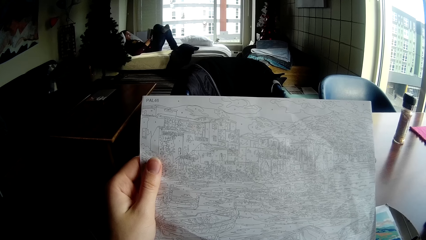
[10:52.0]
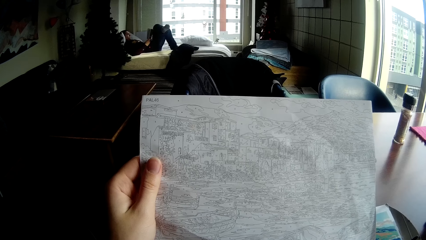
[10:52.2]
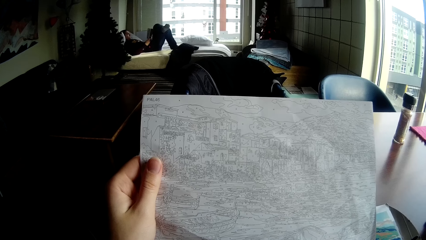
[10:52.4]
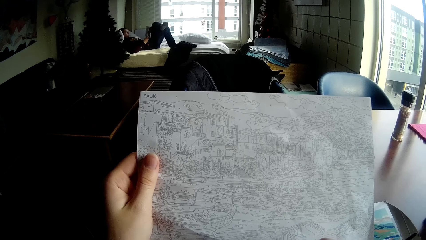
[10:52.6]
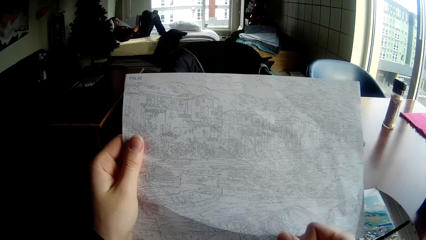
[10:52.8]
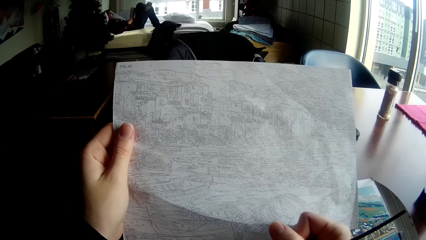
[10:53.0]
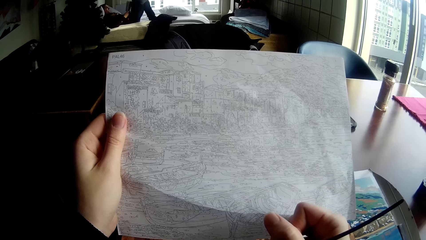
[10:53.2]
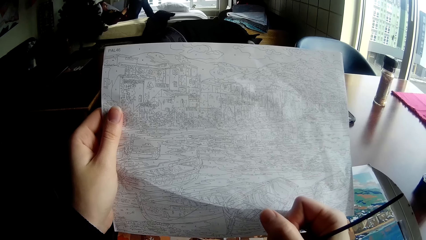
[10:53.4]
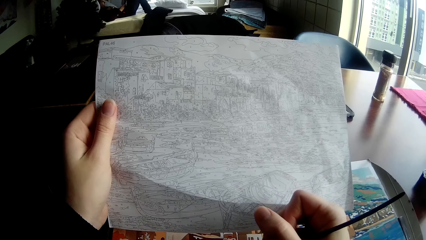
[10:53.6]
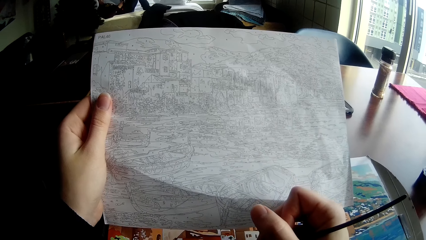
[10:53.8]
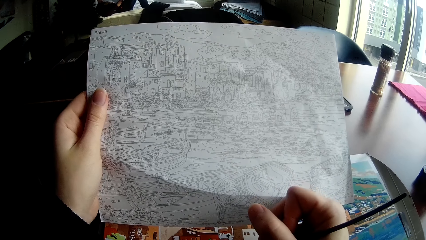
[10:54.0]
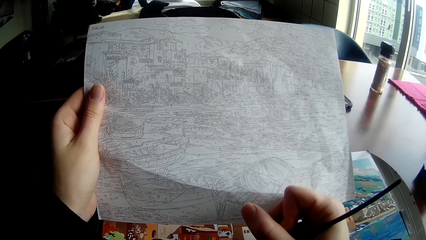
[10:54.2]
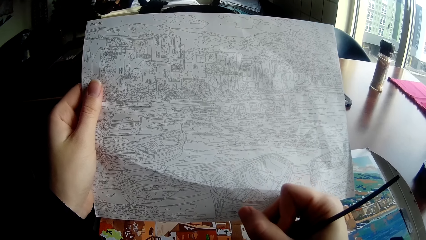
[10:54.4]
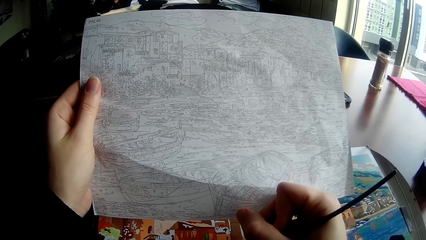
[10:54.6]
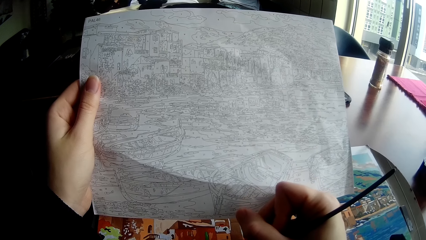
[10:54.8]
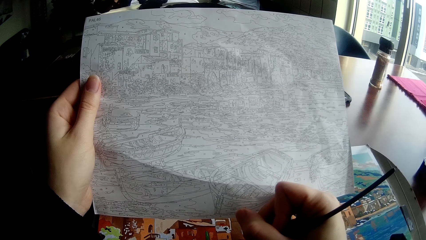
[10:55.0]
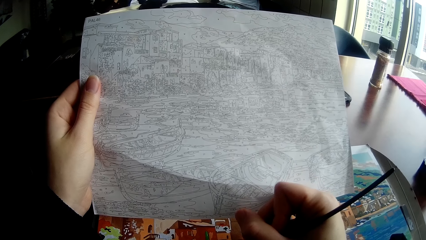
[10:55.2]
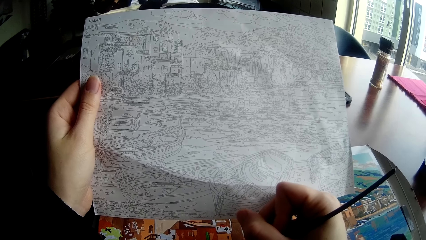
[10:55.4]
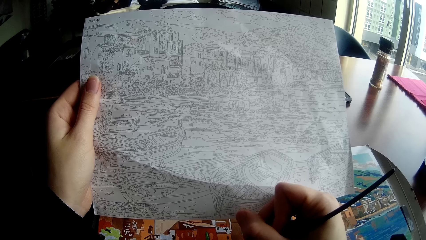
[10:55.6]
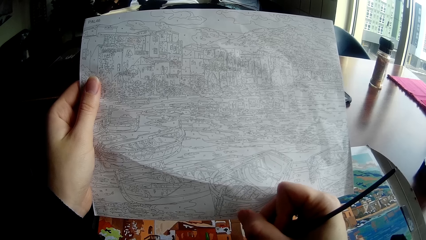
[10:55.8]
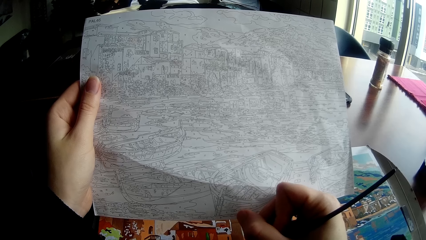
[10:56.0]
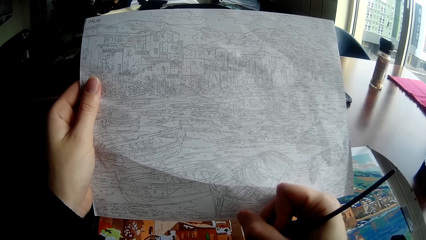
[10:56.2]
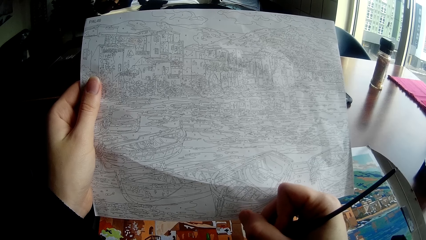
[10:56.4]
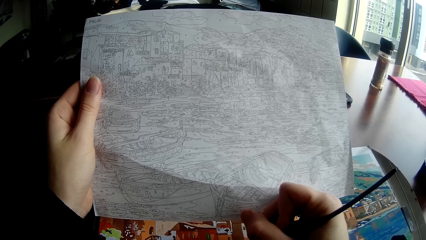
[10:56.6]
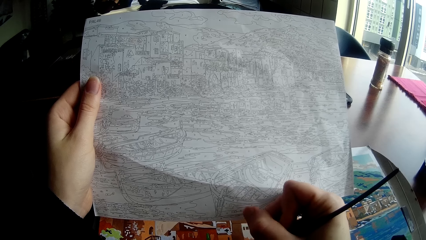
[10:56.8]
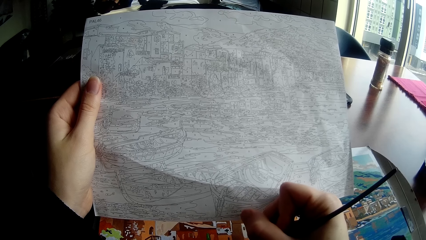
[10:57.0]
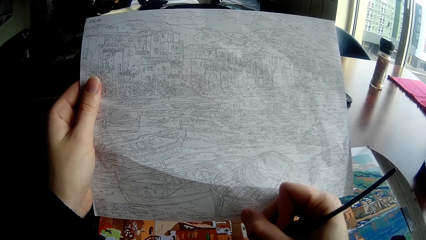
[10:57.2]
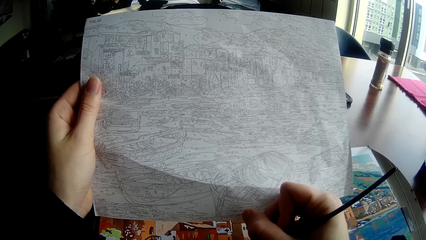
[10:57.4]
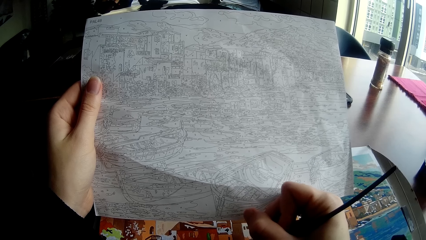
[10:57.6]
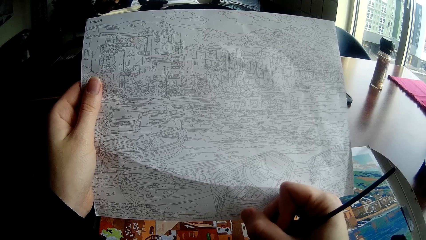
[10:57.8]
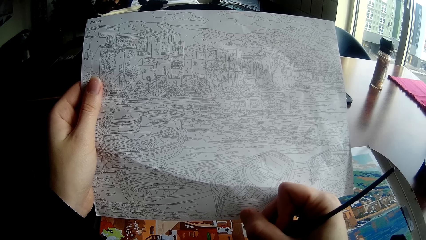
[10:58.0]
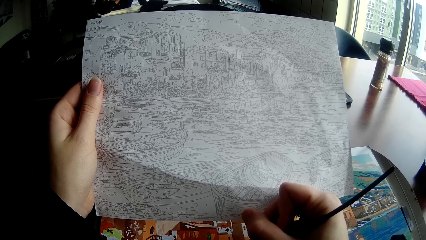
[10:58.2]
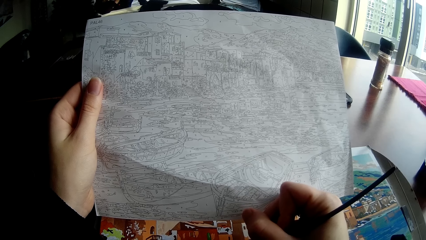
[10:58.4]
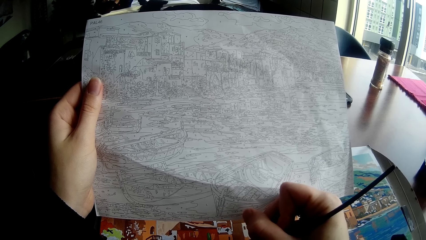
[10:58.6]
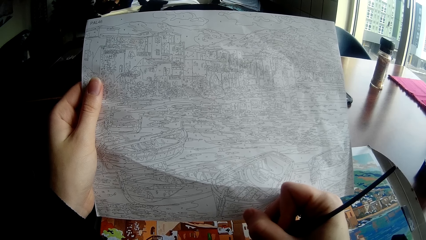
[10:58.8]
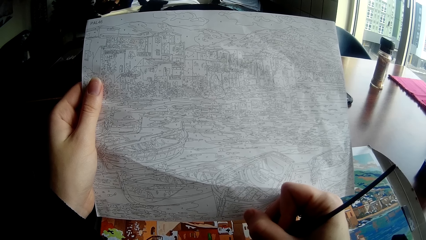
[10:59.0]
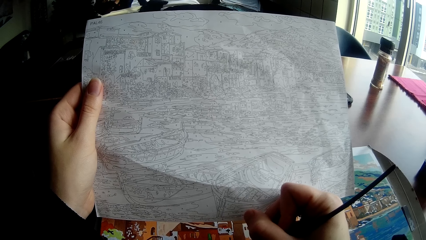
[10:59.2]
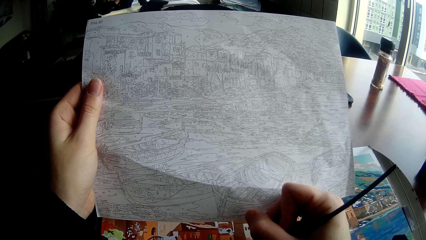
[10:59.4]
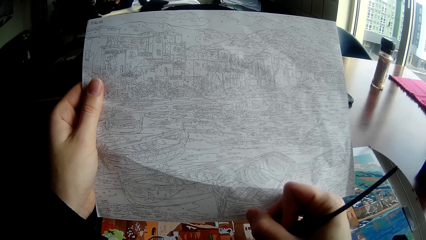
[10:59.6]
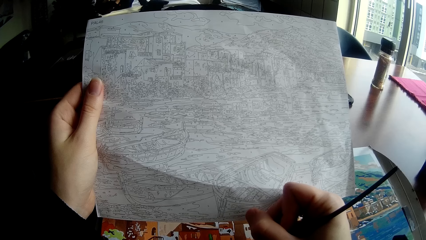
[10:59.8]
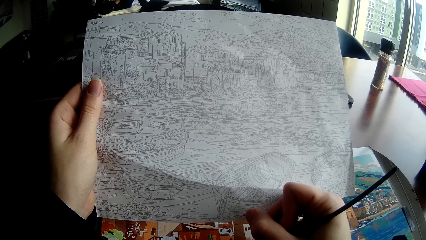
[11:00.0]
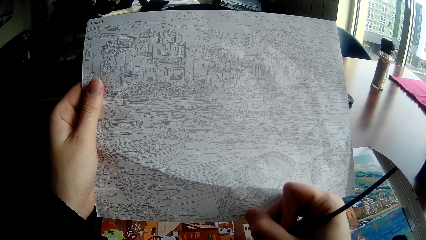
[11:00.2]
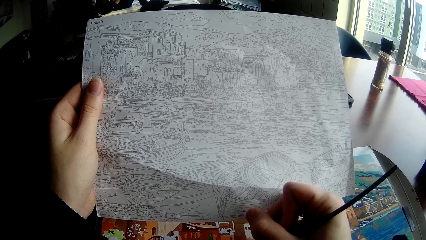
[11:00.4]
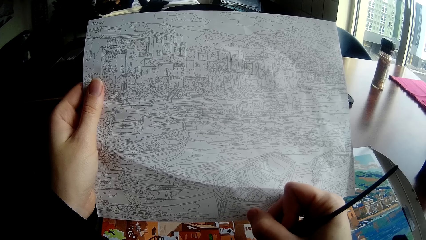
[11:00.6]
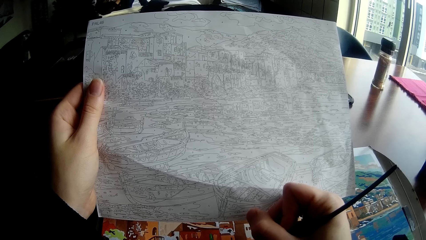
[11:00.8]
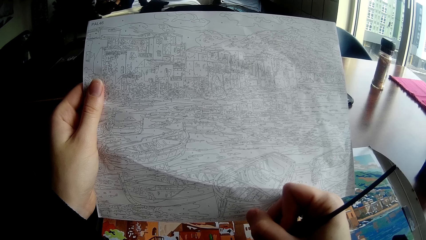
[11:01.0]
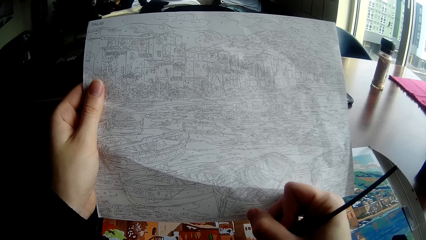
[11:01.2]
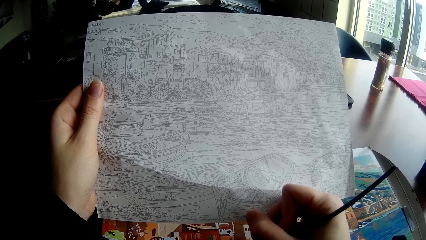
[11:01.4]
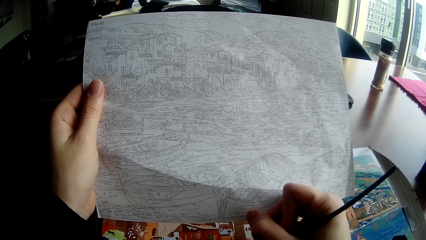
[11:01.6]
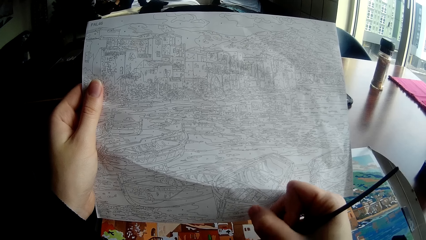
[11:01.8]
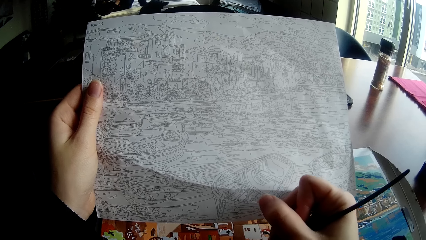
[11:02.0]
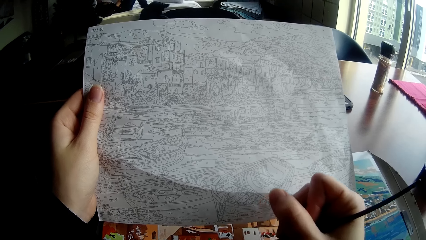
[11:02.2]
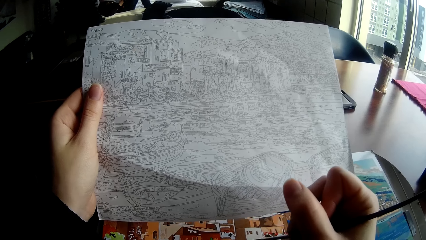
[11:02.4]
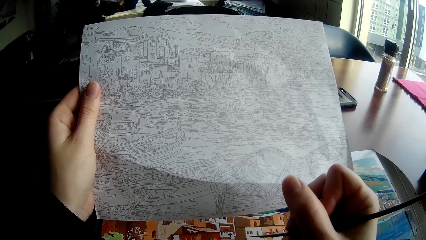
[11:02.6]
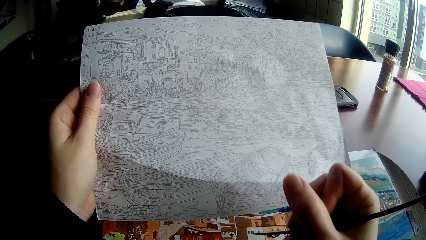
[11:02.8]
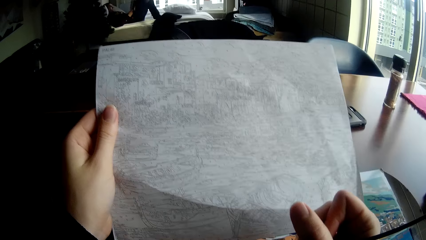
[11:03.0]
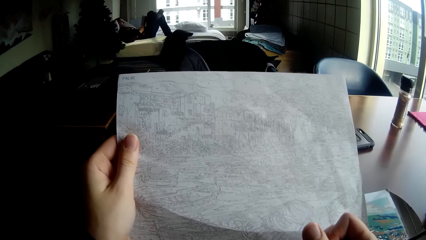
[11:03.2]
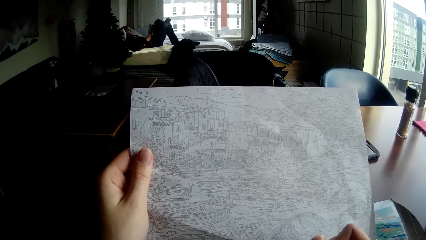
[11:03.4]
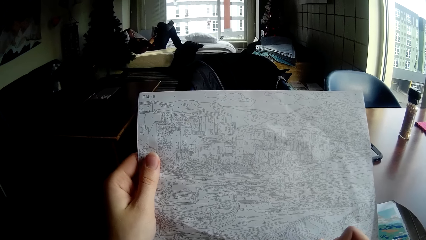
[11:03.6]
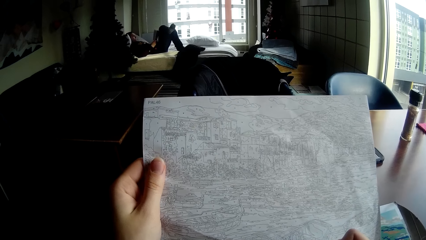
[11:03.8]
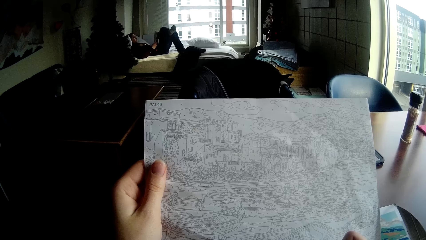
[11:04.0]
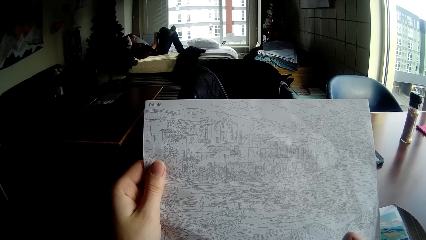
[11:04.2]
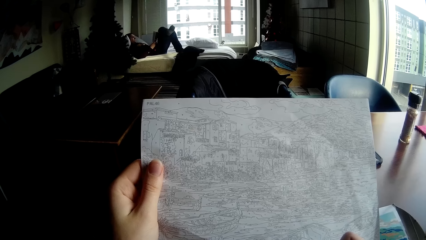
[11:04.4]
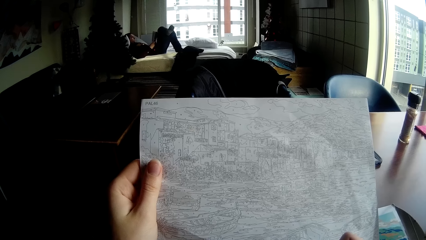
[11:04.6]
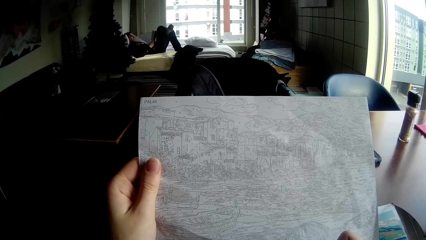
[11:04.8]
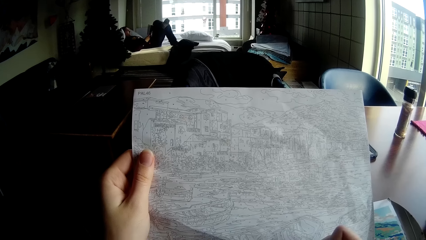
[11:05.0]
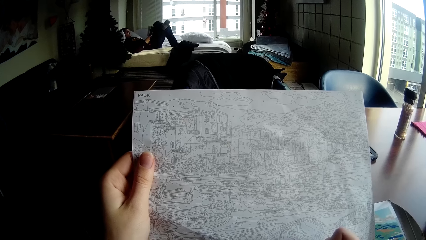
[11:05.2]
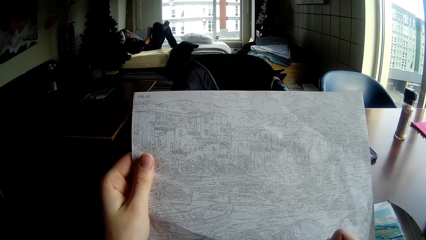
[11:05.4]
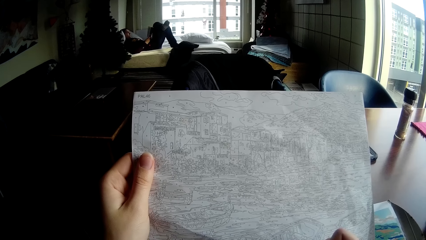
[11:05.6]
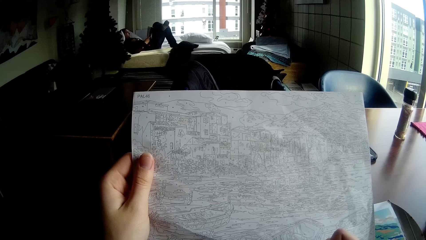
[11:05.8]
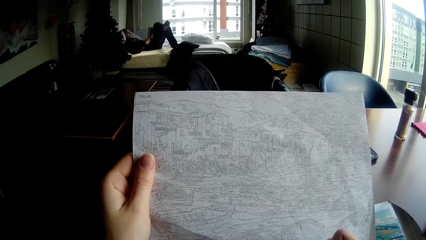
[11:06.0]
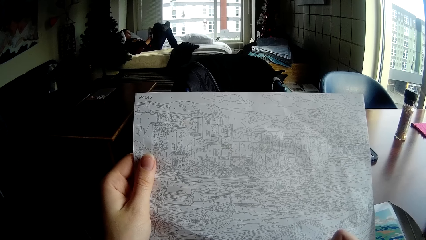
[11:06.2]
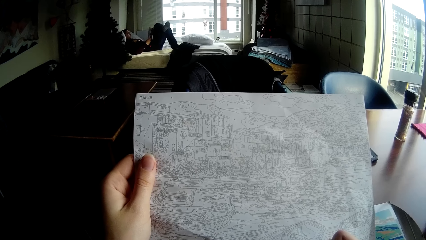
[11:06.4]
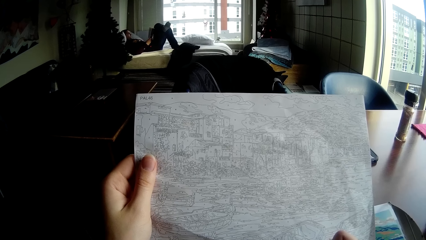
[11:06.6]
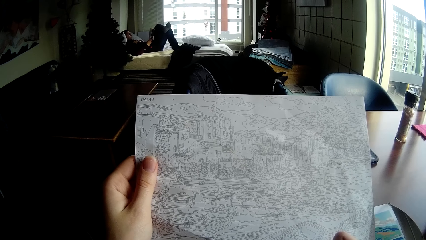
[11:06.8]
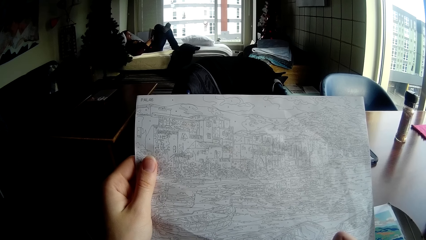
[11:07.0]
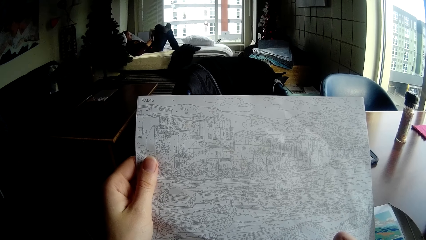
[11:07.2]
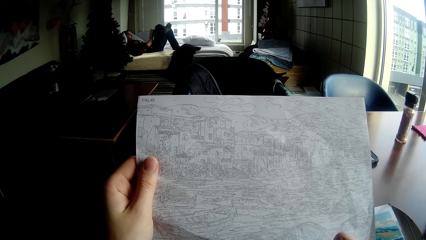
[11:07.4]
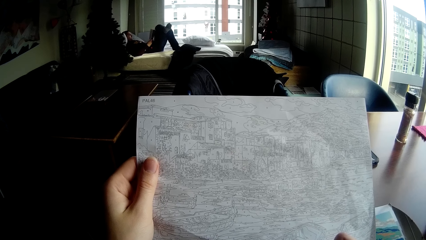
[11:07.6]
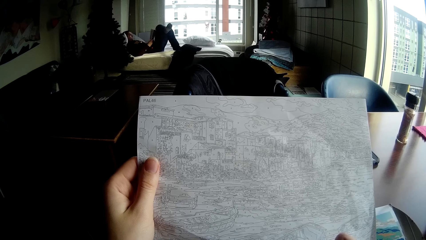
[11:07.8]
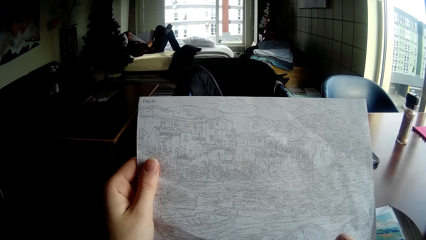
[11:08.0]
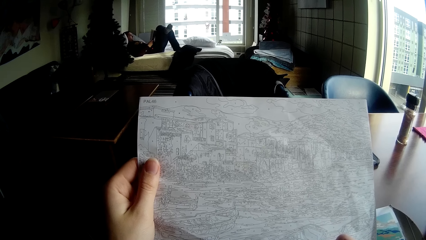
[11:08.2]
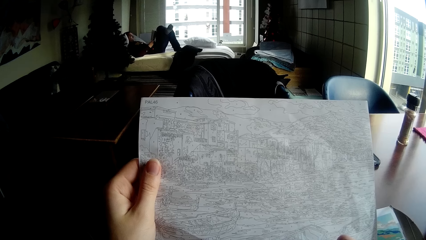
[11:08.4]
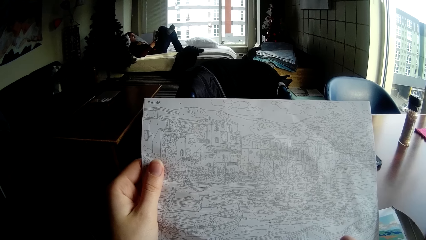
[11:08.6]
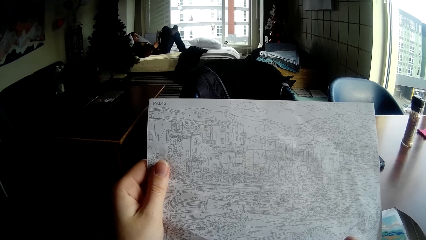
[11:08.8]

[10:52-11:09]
The camera wearer paints the drawing on the table with the brush in his right hand.
